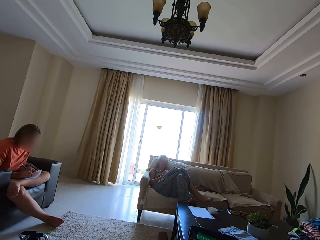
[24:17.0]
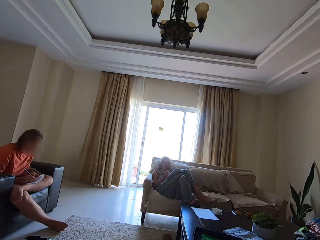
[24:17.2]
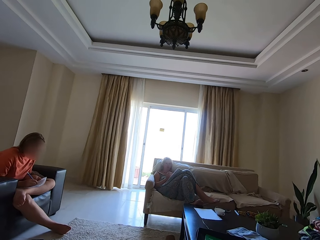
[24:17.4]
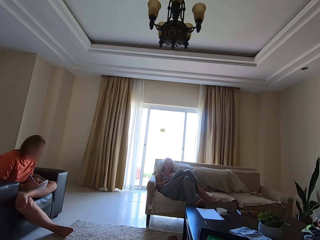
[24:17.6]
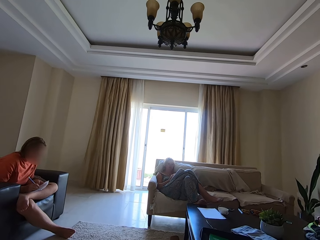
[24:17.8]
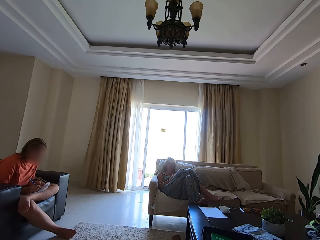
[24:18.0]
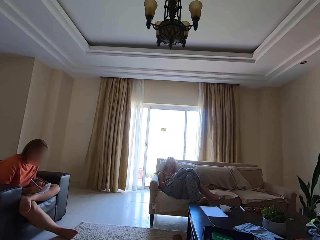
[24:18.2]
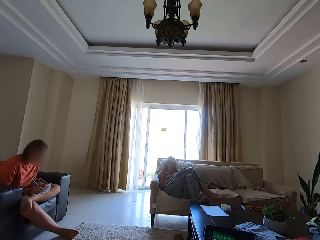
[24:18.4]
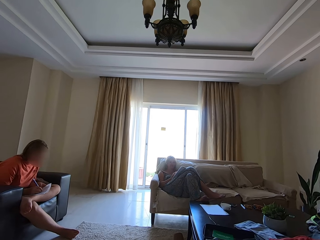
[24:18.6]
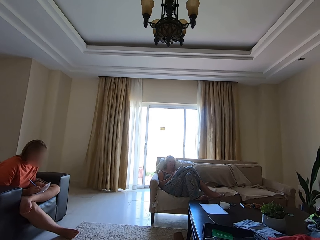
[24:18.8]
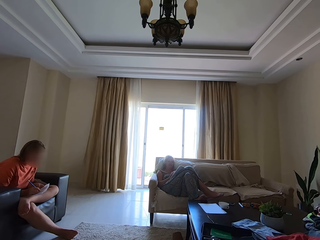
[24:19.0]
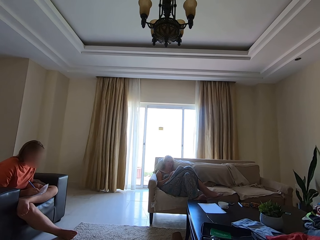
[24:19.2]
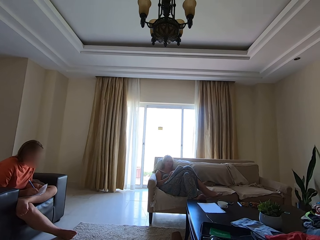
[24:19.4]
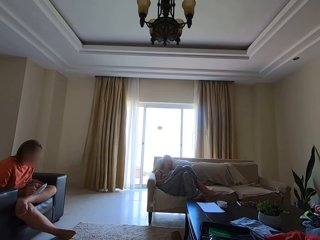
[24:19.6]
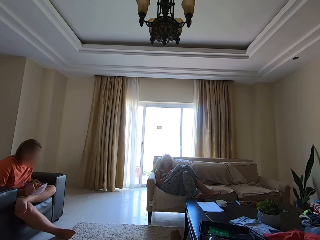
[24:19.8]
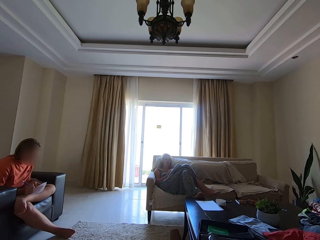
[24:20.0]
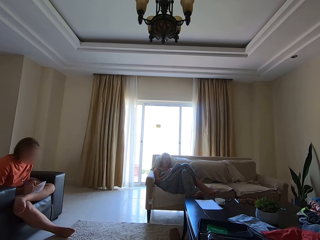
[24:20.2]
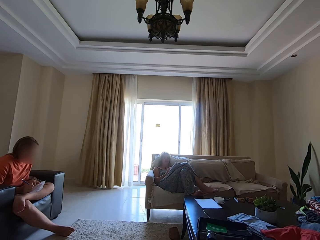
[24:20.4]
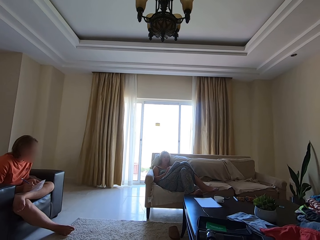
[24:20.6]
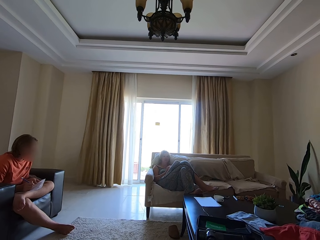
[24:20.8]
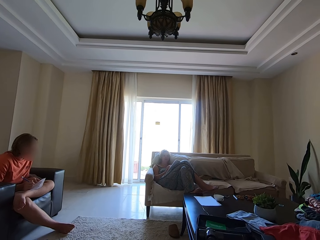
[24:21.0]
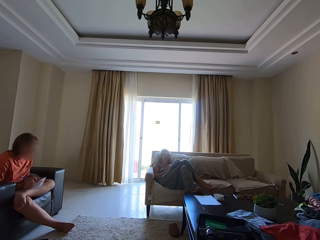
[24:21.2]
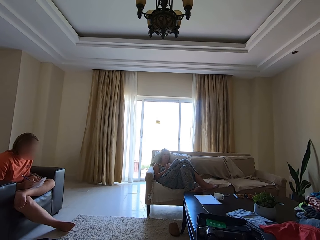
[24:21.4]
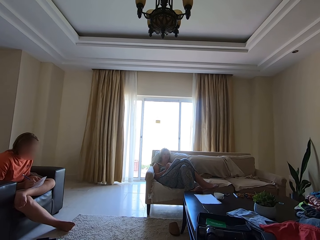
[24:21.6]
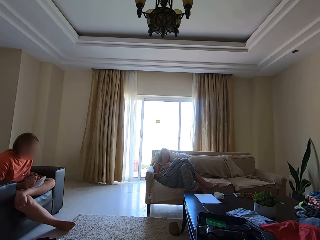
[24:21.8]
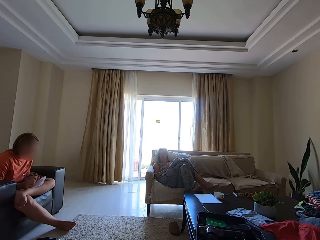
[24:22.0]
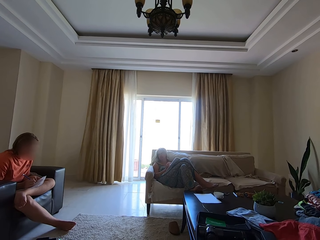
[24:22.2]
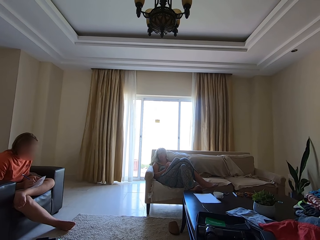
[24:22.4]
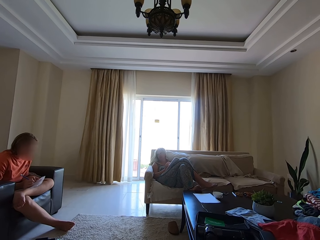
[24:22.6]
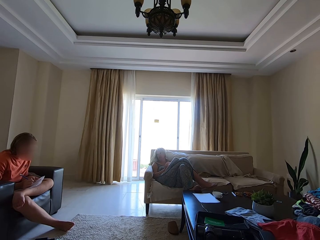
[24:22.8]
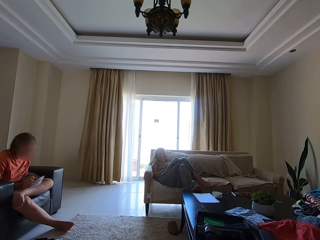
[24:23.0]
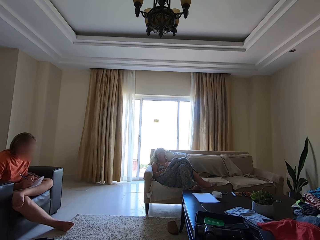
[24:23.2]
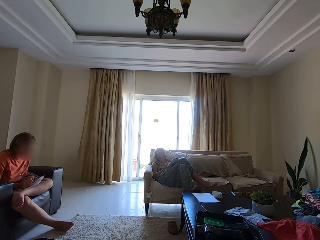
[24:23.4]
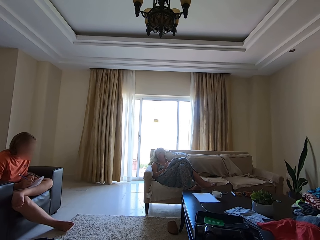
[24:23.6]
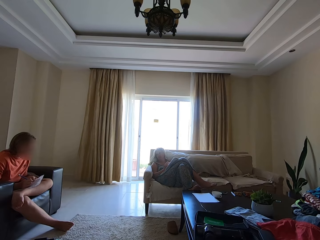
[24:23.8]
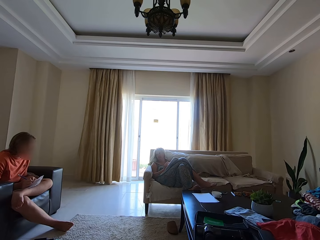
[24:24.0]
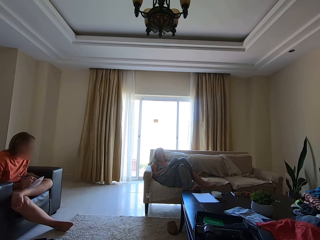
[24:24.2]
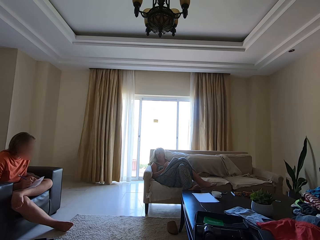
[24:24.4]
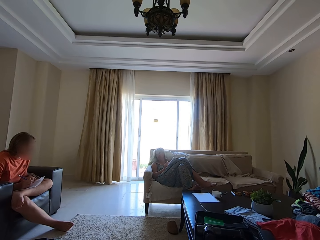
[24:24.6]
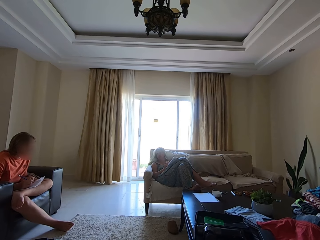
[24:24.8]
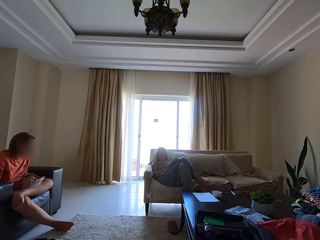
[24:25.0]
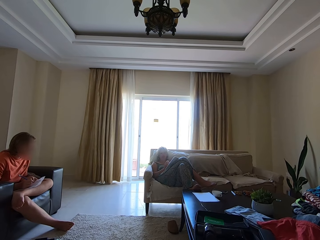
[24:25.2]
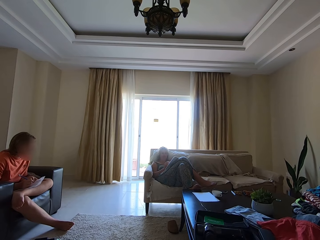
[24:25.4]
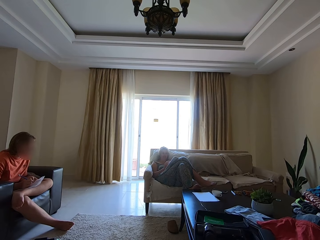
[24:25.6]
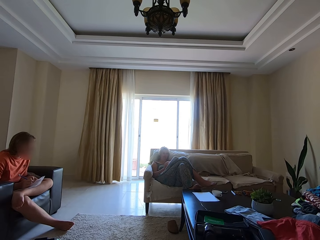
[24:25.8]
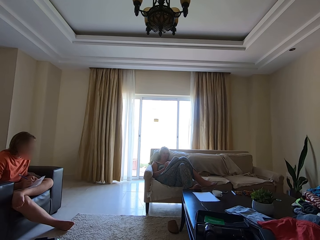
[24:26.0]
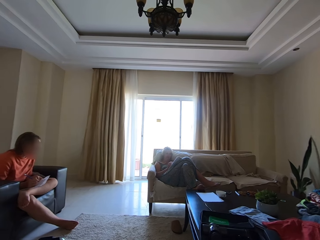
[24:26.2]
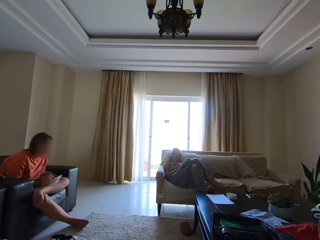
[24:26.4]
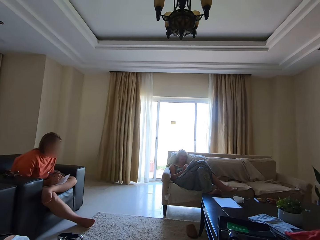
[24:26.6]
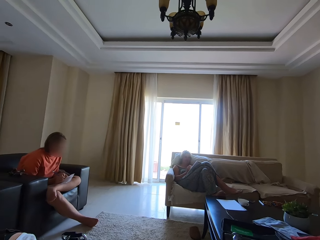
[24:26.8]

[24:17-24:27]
A person talks and another person talks.

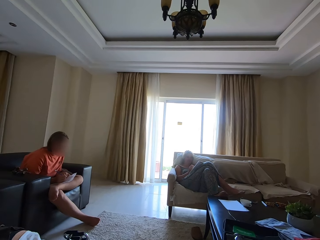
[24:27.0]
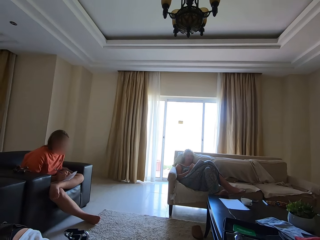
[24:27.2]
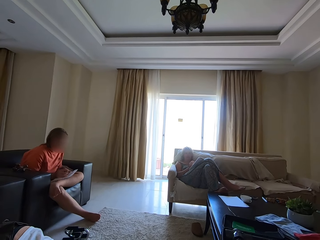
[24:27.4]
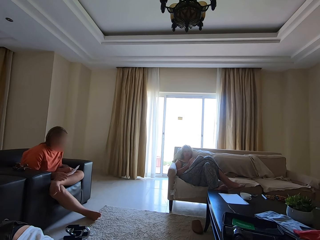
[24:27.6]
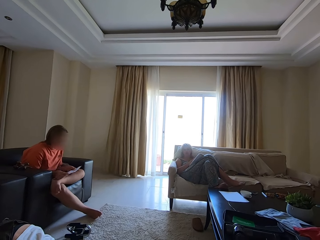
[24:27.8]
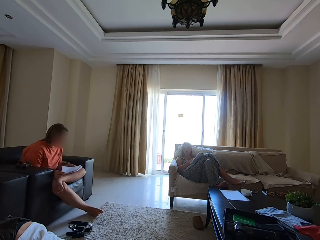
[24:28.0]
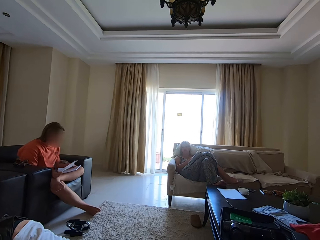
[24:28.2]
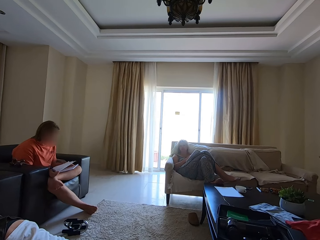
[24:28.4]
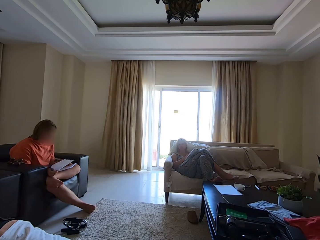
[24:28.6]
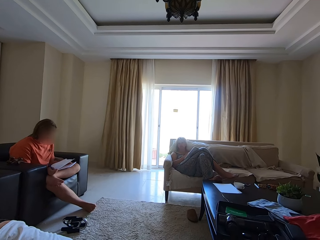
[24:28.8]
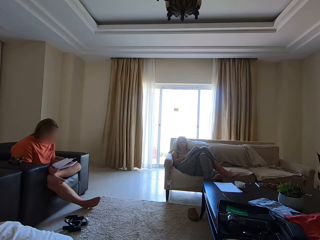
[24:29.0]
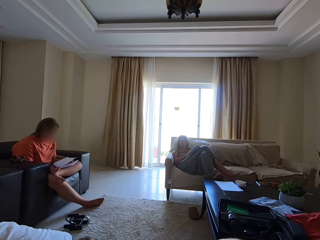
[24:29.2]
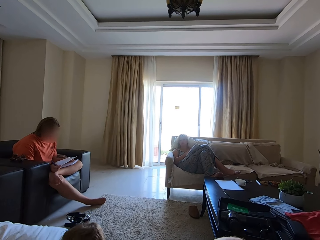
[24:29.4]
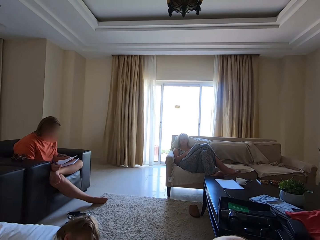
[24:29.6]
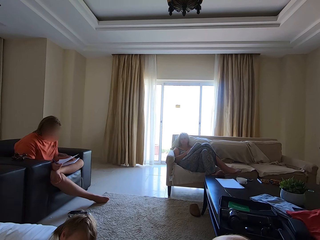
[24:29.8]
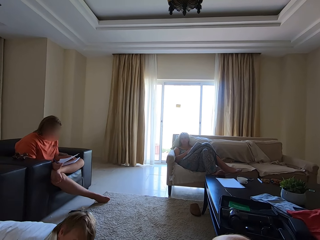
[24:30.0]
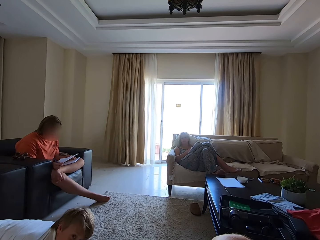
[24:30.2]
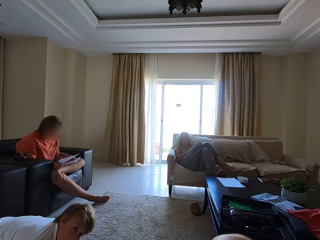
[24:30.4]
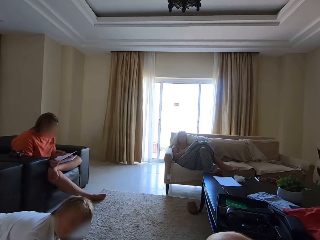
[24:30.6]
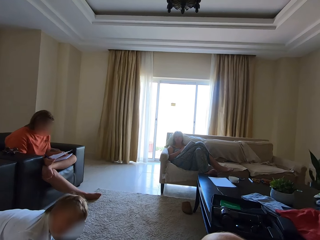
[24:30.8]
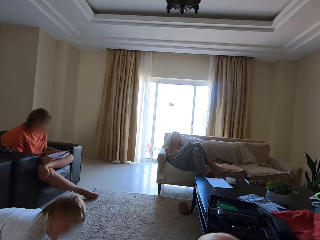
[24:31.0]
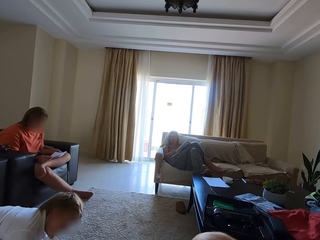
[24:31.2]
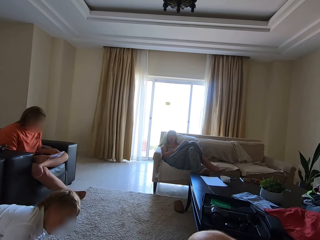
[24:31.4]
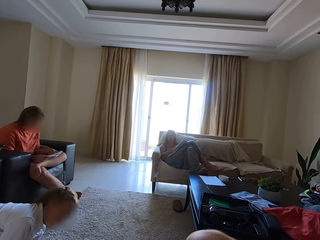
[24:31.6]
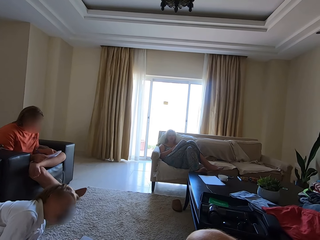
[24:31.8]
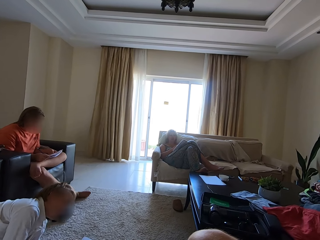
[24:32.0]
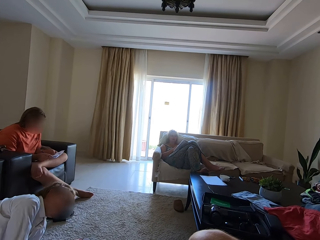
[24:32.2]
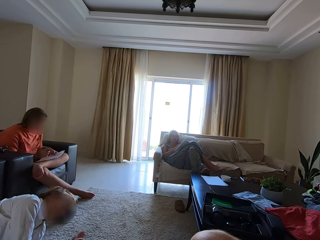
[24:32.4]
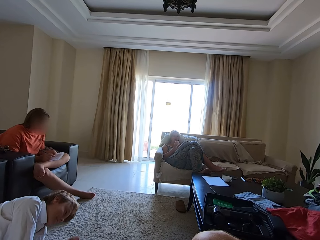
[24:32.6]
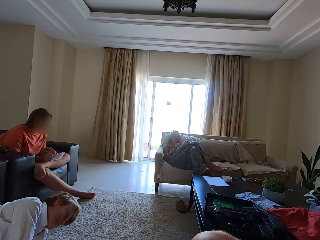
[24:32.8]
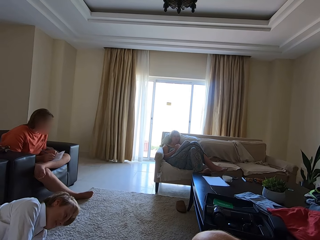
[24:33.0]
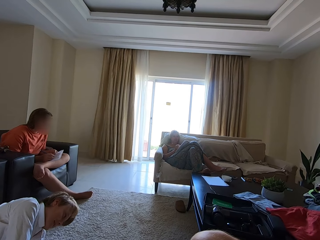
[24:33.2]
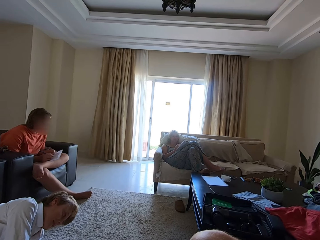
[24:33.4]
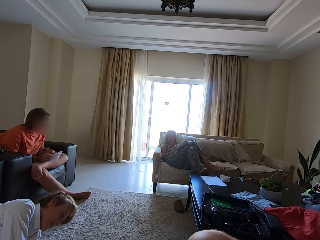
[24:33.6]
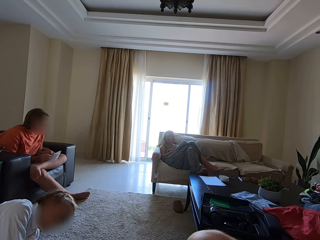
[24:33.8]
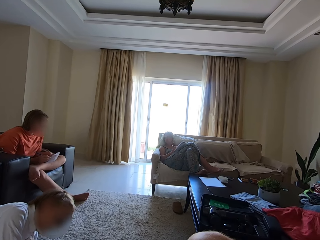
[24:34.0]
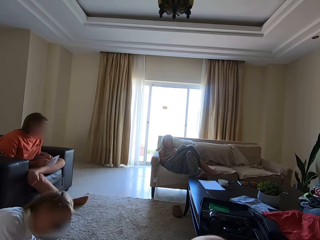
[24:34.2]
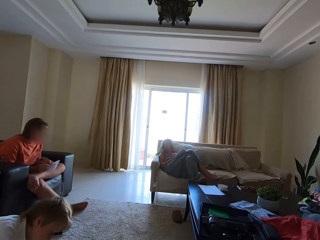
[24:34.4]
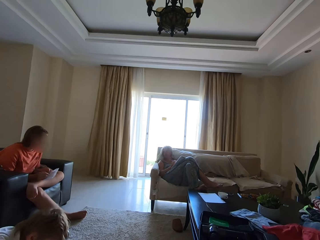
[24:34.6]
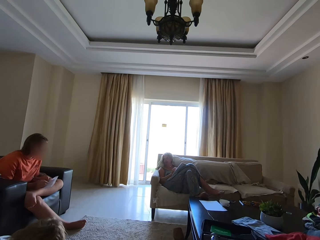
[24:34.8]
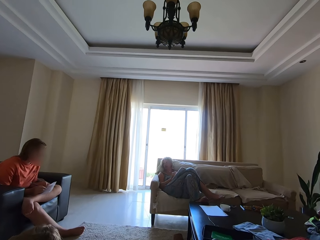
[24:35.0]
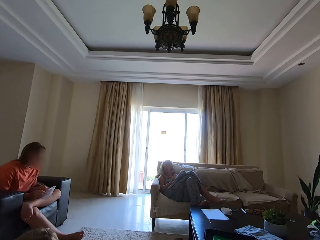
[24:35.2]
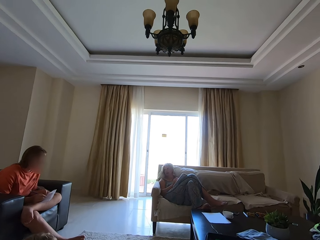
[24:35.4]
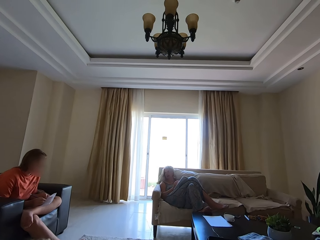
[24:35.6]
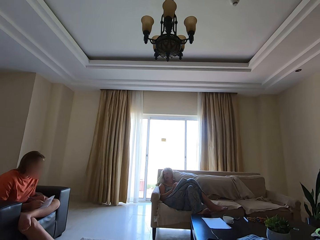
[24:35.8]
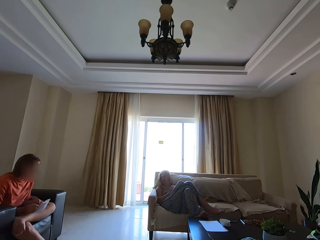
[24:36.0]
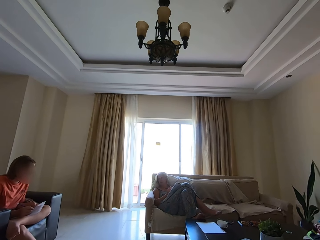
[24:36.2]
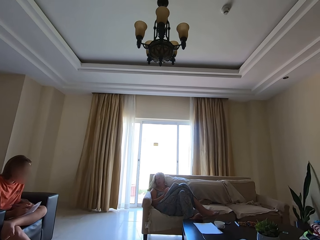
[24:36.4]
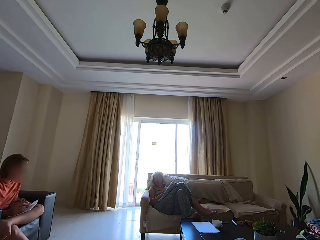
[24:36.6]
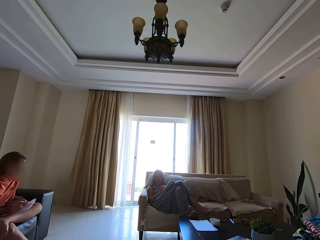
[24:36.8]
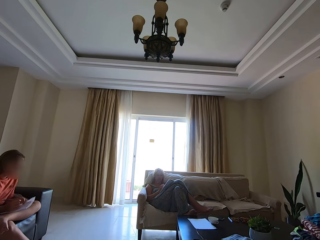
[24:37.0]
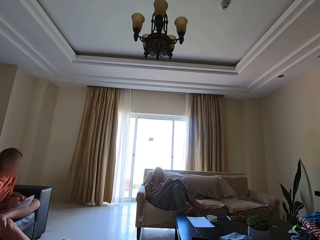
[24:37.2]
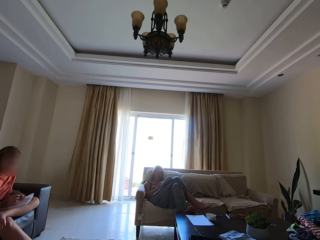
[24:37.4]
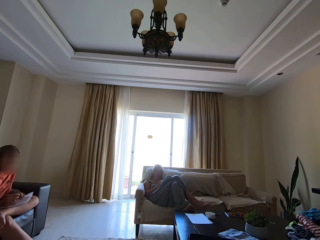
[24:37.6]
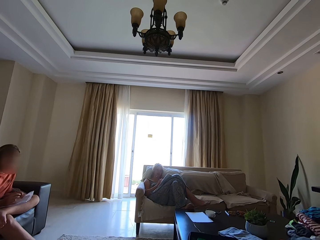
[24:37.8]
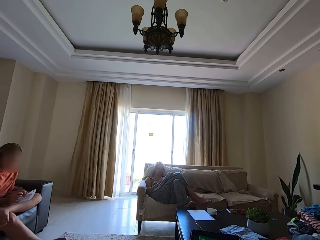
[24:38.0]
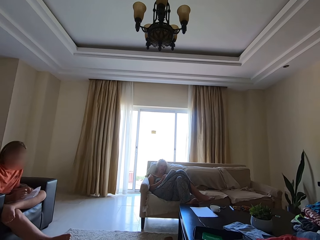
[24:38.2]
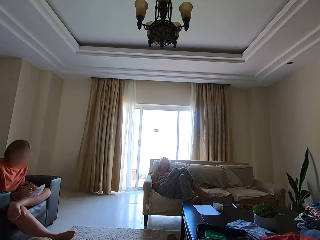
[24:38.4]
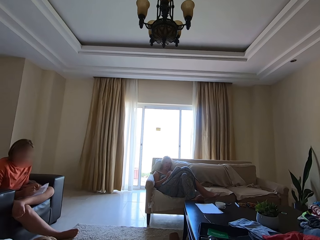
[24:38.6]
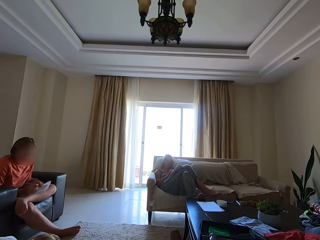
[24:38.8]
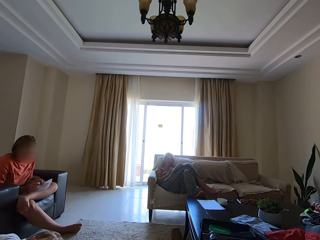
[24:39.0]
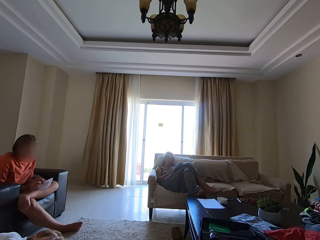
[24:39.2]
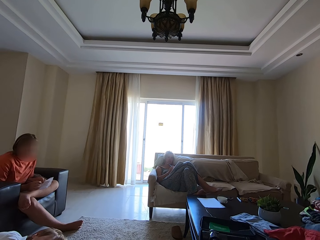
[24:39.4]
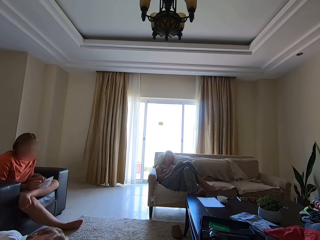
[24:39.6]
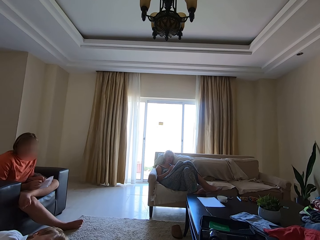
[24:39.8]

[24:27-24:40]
The camera wearer talks. A person talks. The person straightens a leg on the floor. The camera wearer talks. The person talks. The camera wearer talks.
